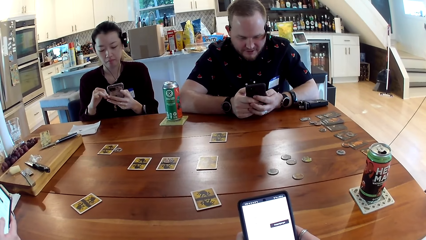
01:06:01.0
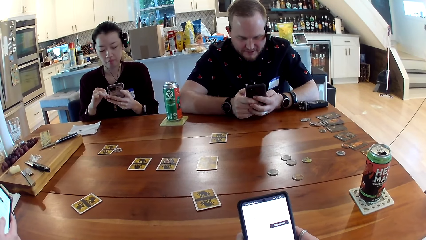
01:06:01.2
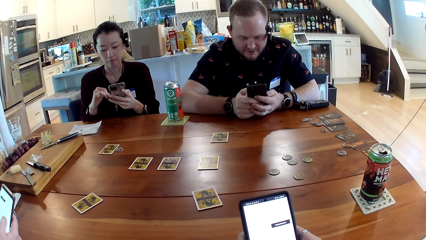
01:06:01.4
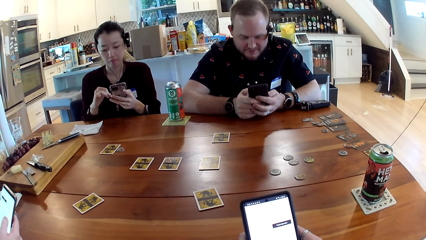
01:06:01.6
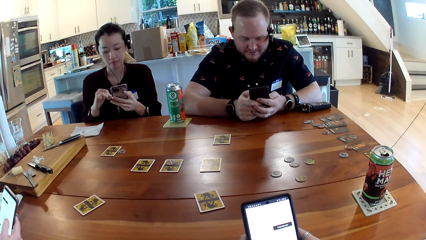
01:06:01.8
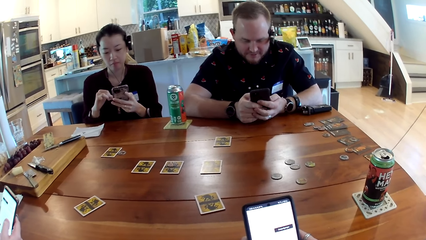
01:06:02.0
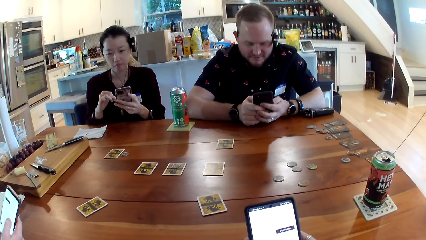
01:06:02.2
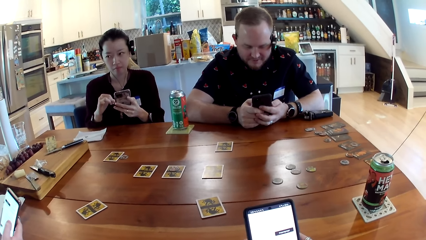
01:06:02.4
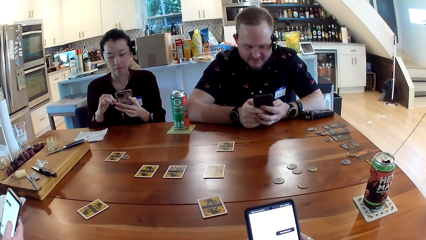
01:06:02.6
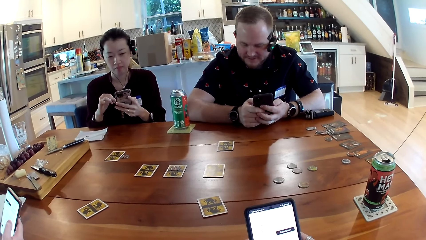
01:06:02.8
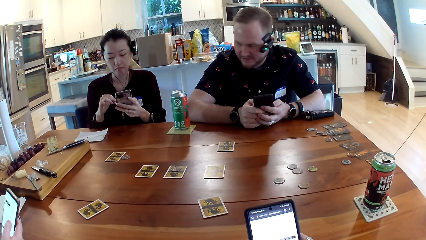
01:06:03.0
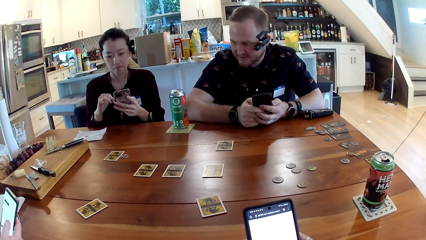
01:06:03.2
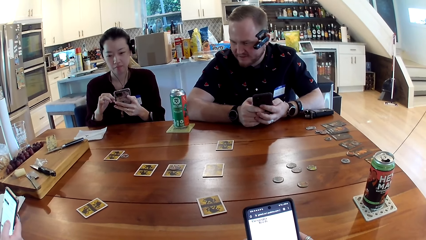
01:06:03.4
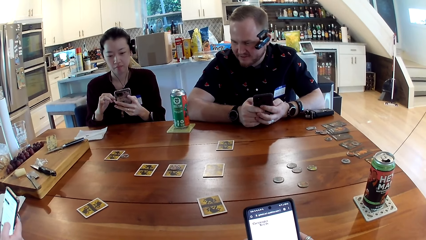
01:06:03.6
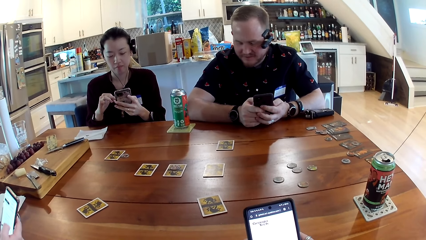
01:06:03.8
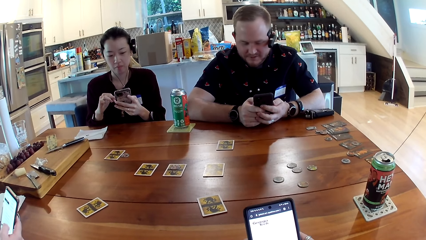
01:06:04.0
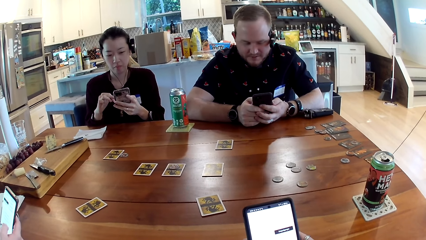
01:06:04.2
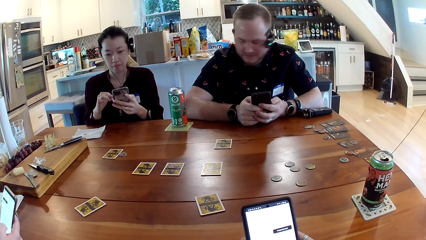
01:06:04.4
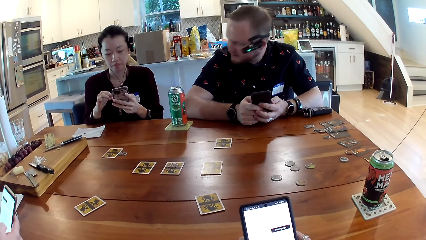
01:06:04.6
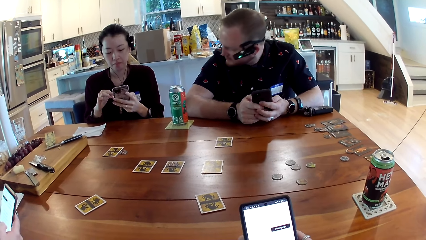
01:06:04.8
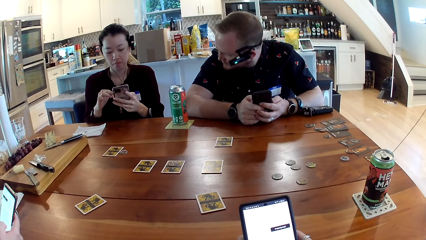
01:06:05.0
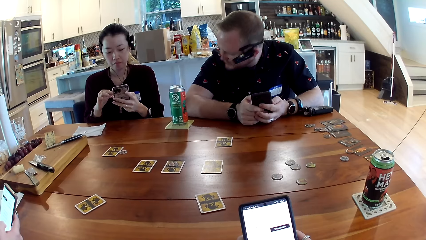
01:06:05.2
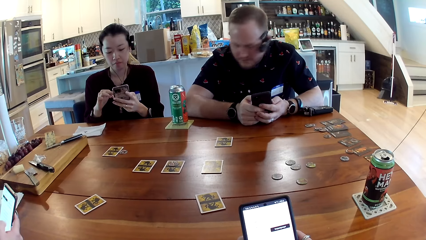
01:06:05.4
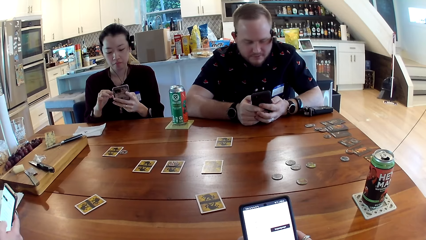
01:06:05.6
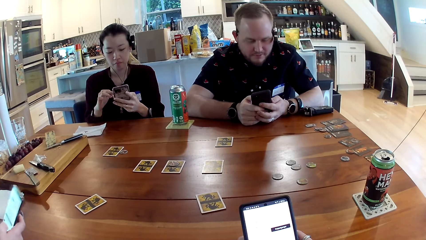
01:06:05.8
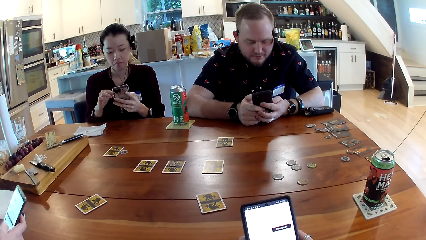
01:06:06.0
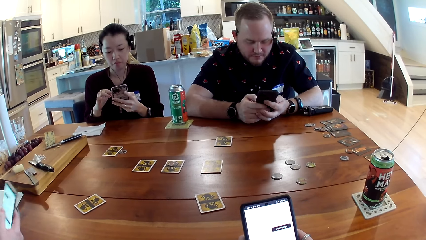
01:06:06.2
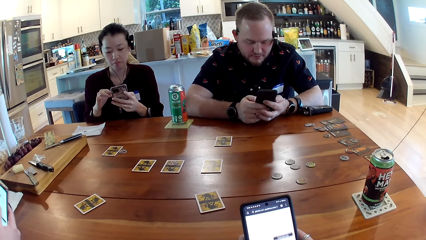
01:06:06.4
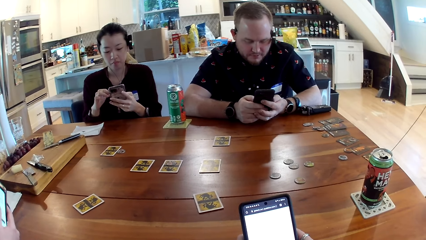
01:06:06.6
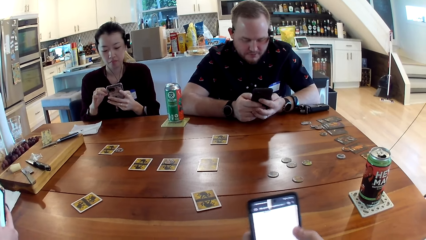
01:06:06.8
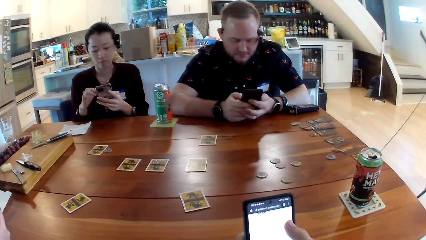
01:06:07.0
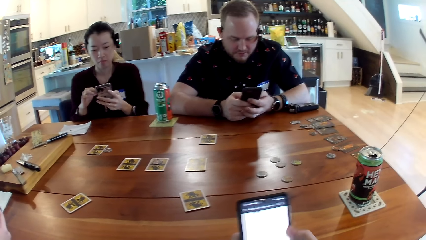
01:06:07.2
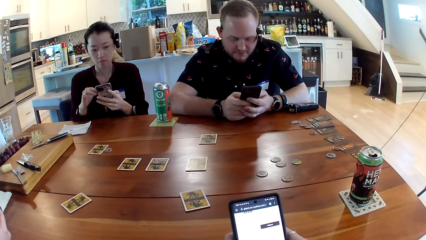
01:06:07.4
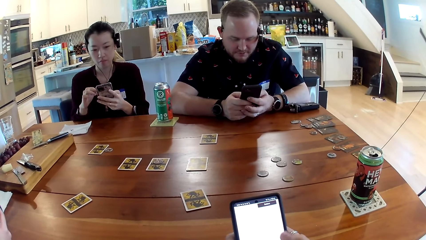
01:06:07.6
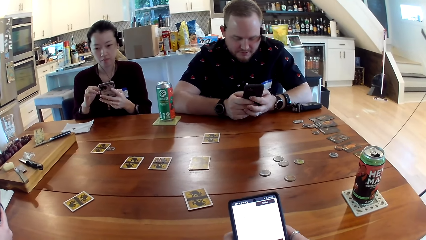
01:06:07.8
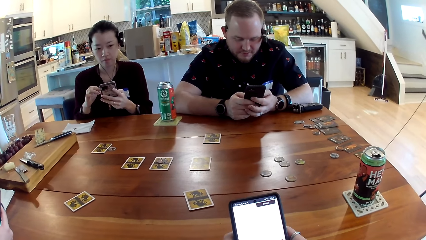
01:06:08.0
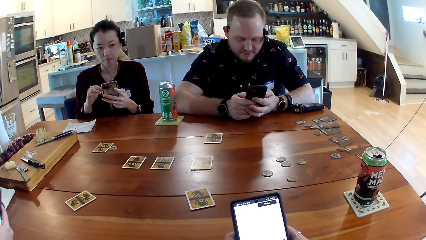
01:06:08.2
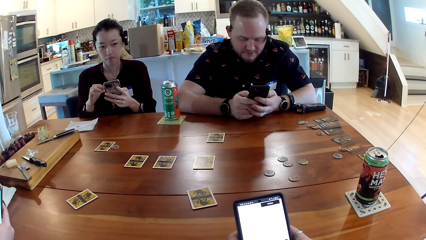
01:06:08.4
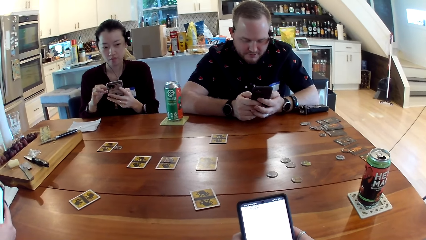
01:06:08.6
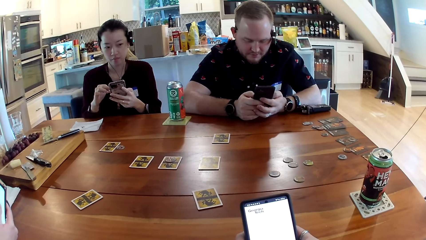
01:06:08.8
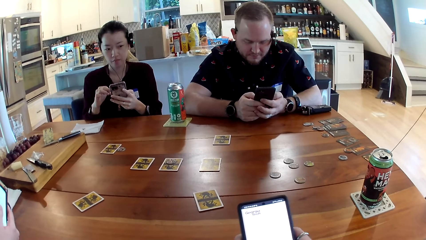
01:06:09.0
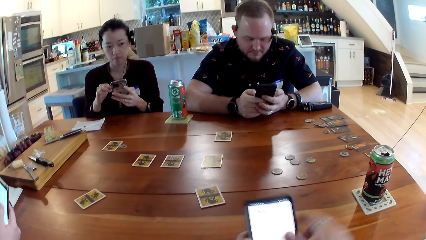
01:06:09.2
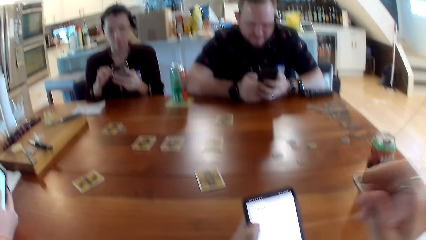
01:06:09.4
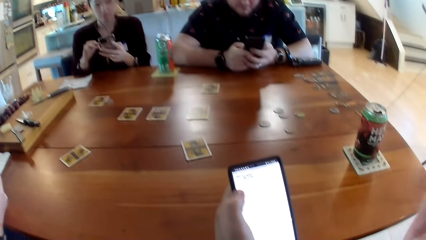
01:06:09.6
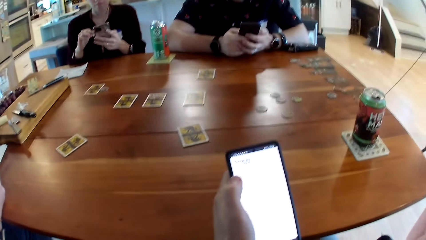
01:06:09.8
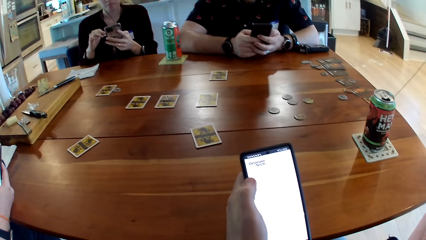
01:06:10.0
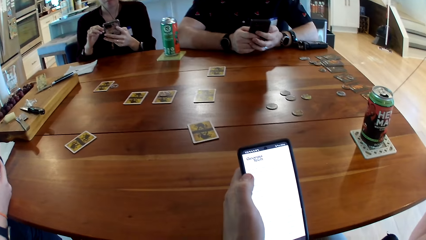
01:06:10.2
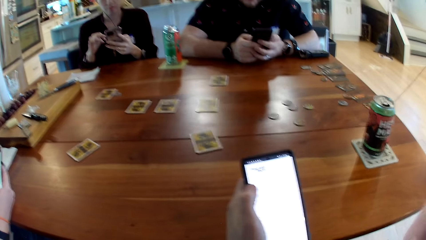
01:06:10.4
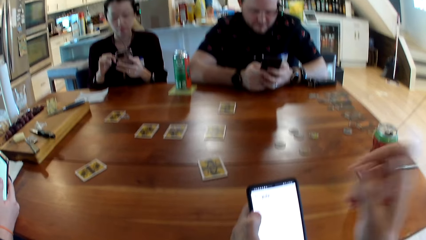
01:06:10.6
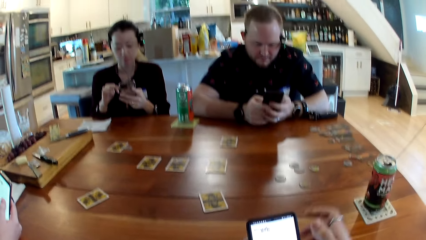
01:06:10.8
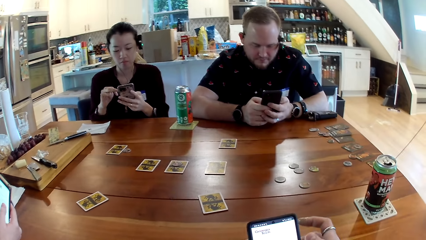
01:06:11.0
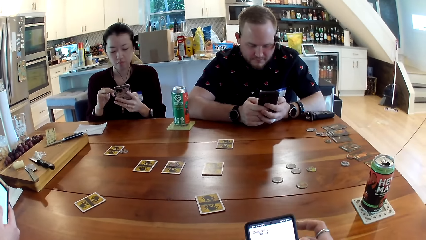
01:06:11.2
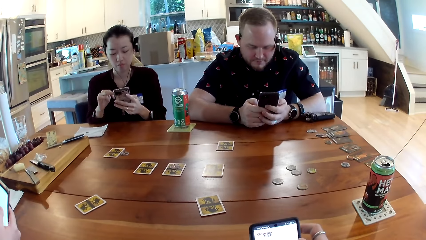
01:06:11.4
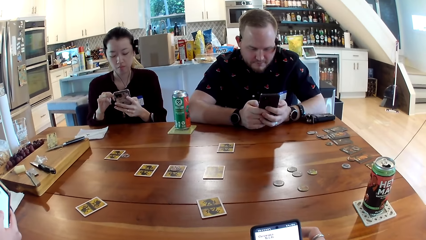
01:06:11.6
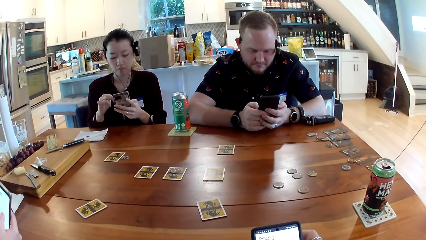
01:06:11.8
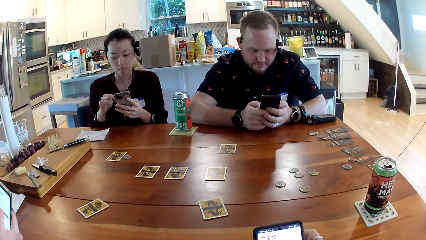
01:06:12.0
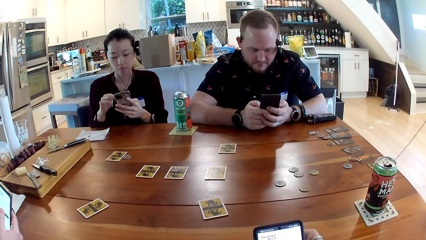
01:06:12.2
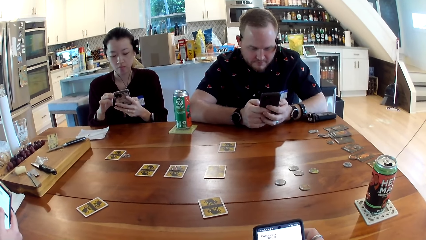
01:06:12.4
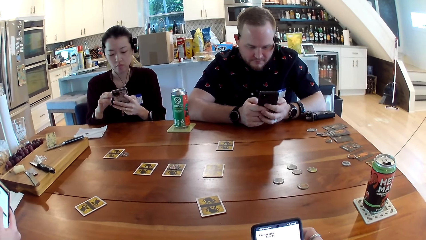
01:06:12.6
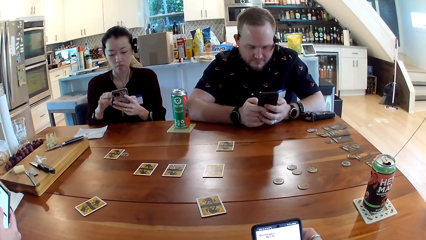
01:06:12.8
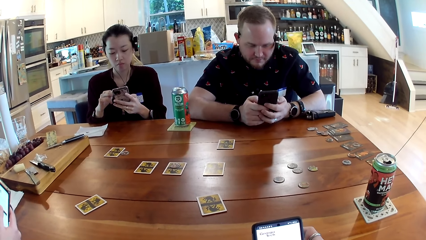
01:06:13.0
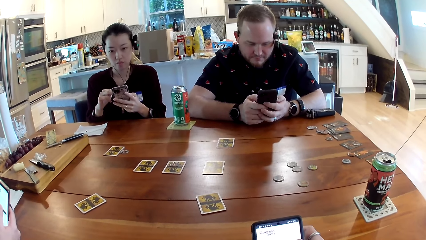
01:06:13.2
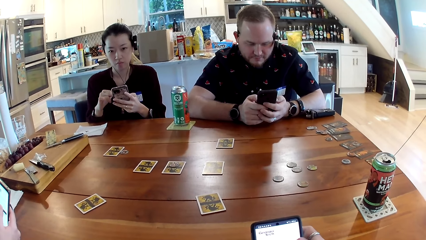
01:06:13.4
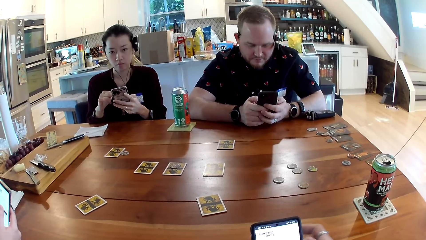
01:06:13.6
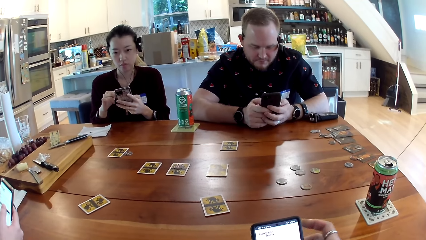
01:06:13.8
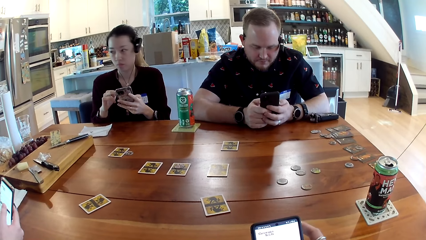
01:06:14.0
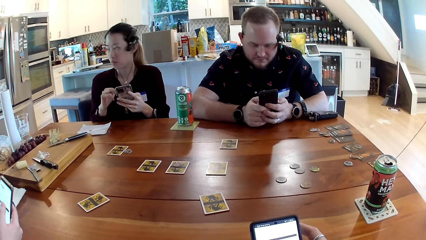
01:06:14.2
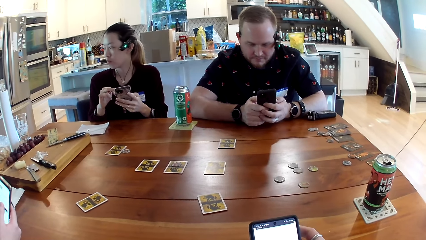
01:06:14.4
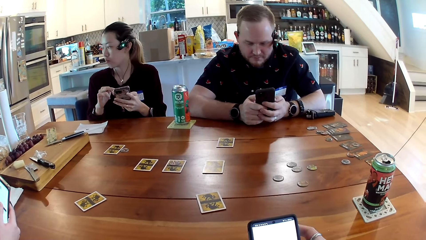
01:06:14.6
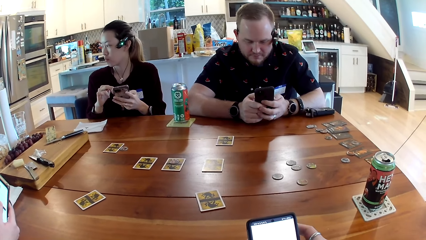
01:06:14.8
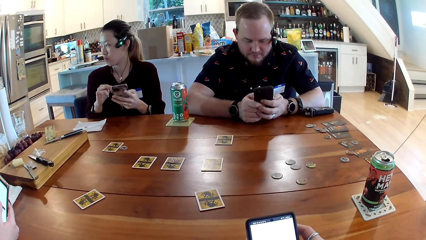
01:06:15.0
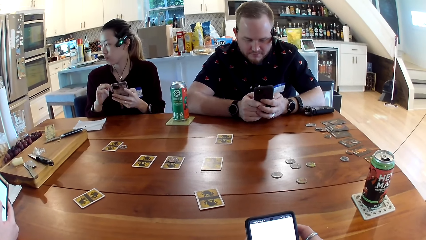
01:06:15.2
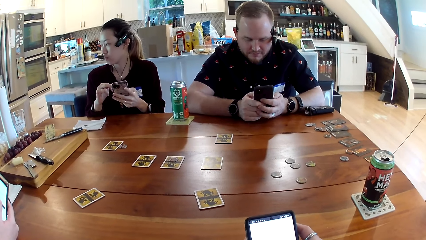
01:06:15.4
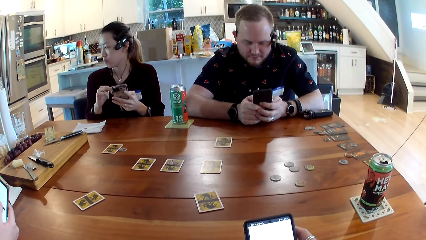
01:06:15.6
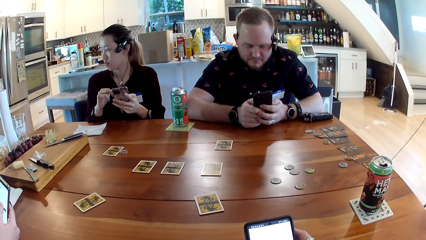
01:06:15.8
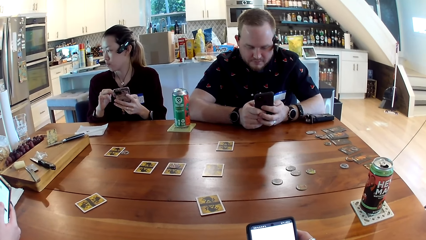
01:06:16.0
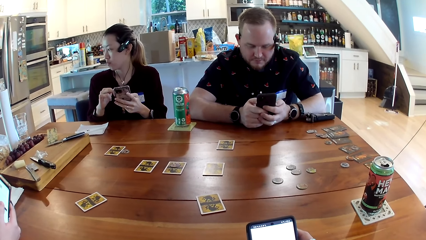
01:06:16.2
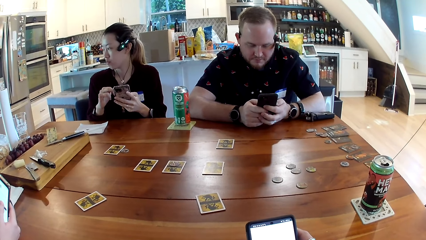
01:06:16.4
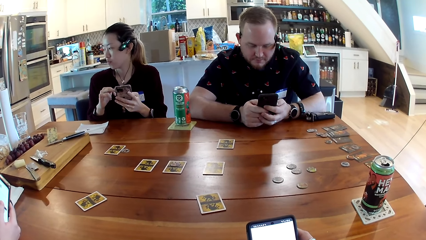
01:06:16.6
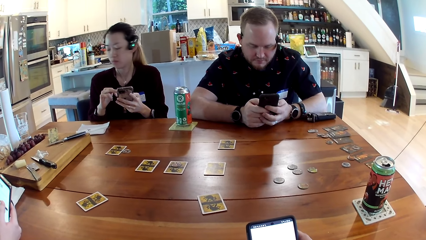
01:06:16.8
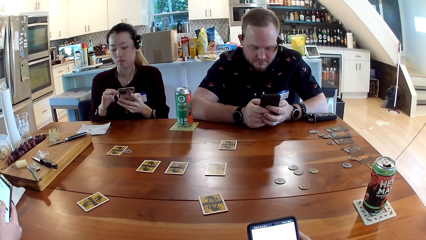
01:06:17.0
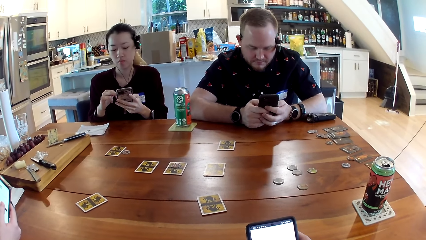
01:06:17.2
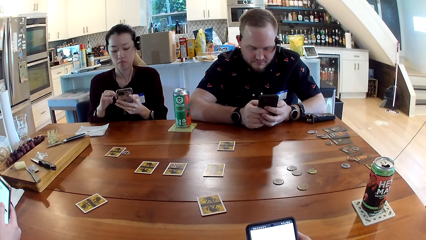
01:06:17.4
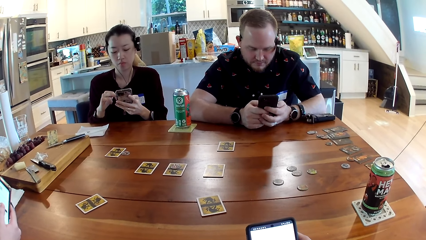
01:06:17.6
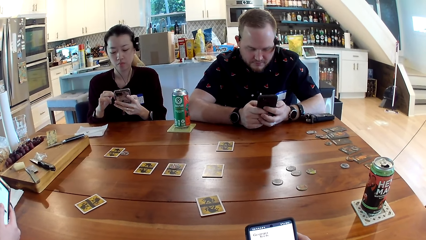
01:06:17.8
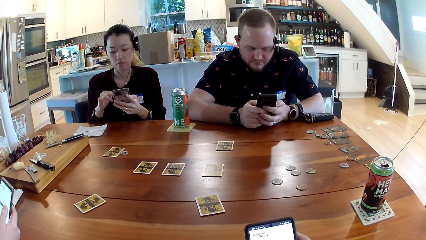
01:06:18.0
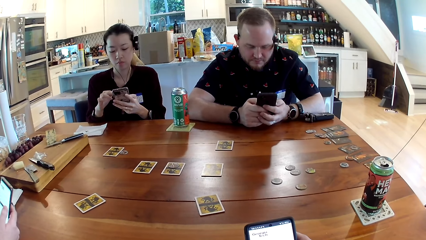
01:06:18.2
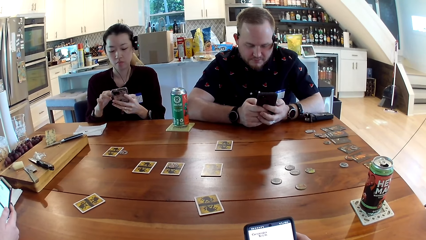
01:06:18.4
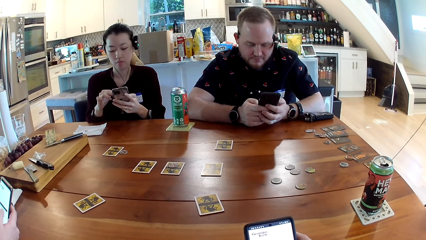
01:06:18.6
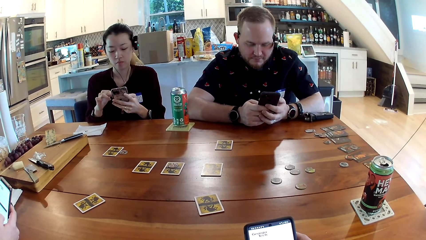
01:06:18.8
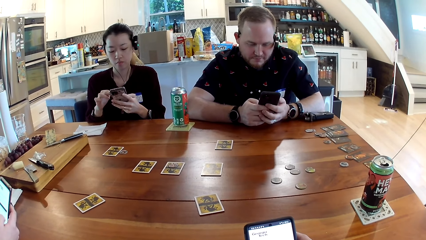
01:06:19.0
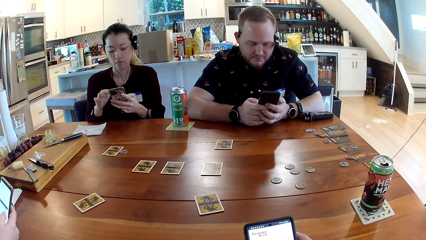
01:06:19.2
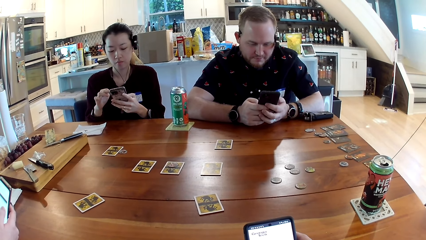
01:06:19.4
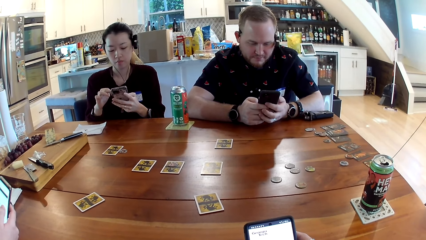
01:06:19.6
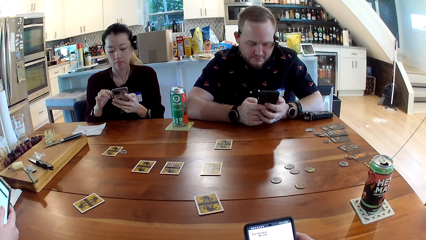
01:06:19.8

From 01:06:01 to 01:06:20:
The camera wearer passes the smartphone in his right hand to his left hand. He touches his face with his left hand. He holds the smartphone with his right hand. He presses the smartphone with his right hand.
